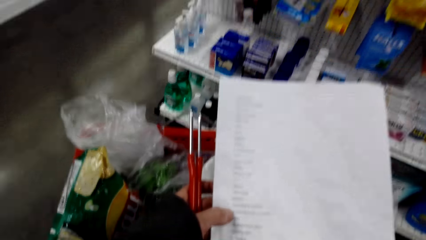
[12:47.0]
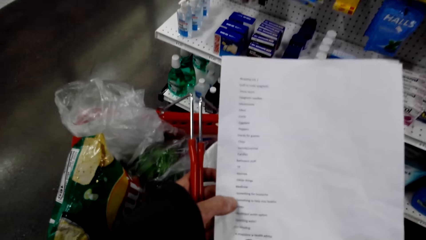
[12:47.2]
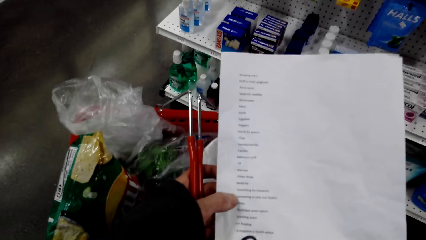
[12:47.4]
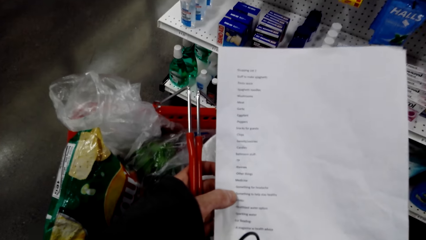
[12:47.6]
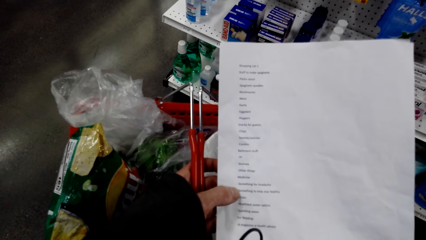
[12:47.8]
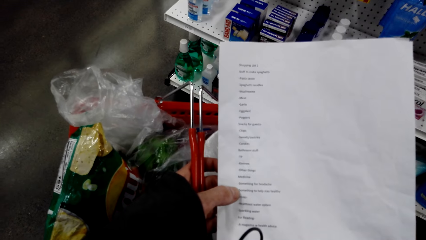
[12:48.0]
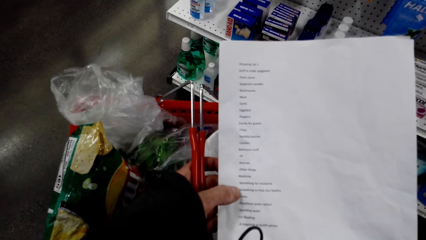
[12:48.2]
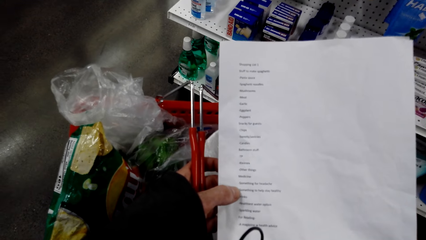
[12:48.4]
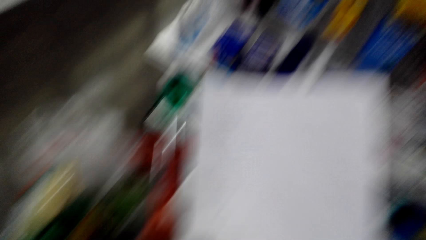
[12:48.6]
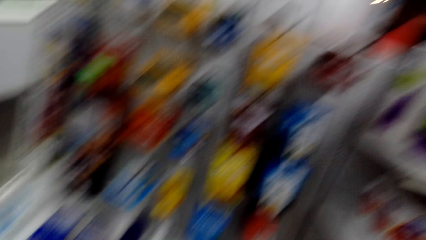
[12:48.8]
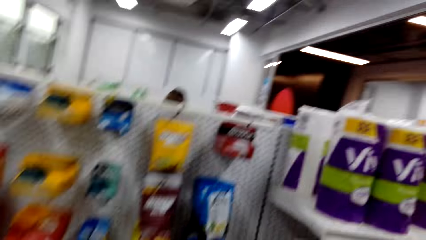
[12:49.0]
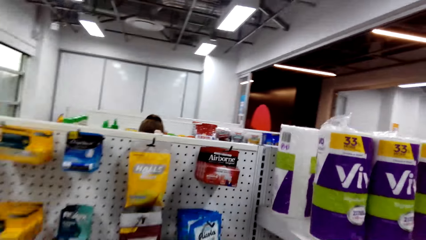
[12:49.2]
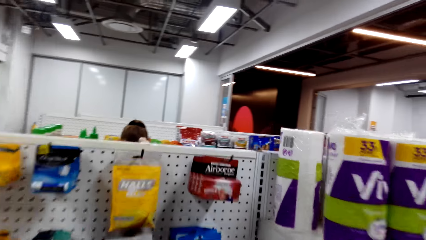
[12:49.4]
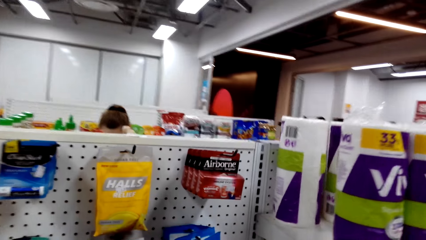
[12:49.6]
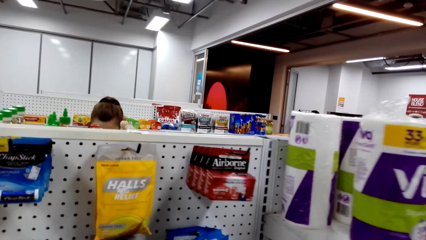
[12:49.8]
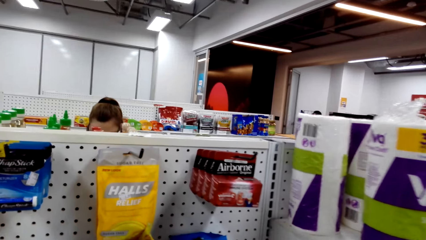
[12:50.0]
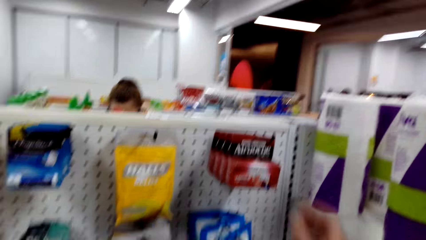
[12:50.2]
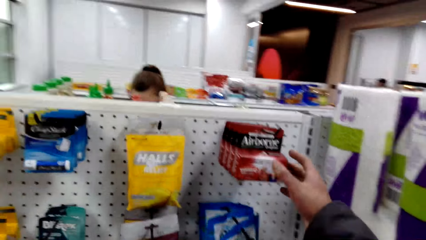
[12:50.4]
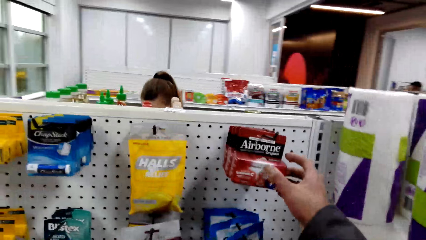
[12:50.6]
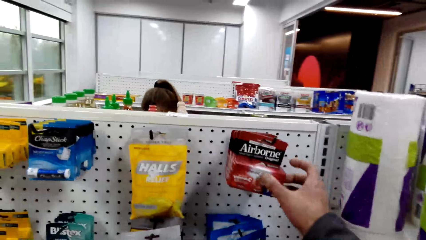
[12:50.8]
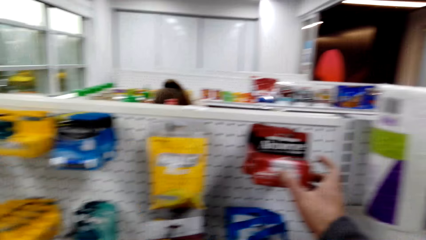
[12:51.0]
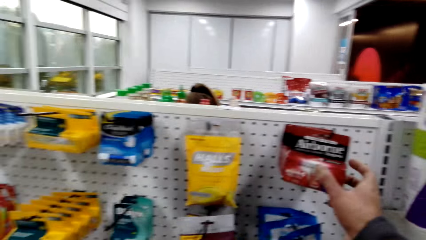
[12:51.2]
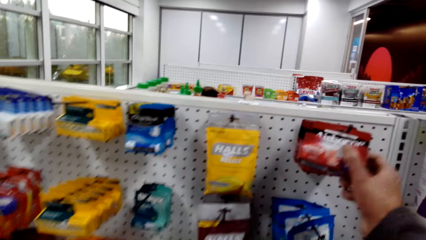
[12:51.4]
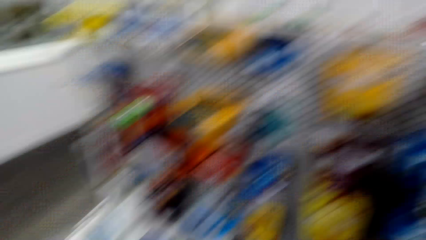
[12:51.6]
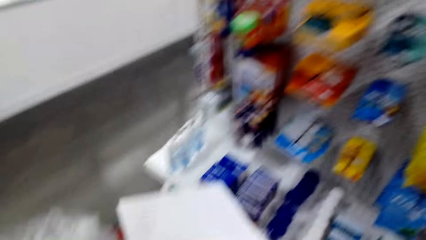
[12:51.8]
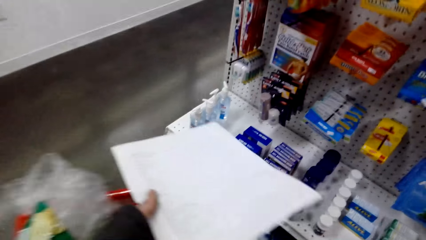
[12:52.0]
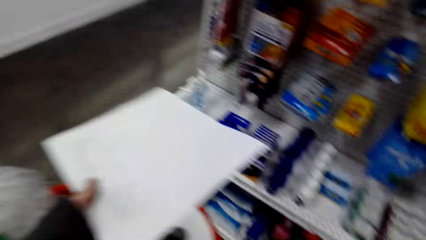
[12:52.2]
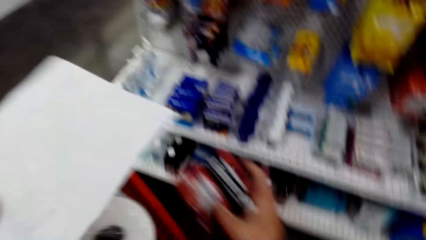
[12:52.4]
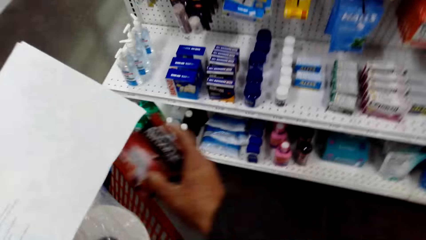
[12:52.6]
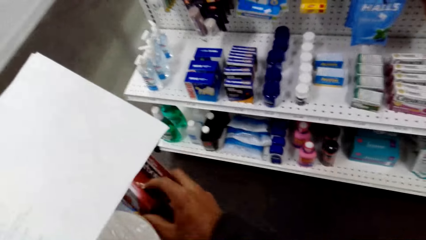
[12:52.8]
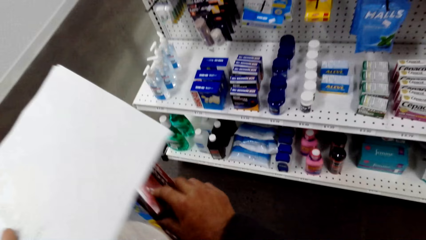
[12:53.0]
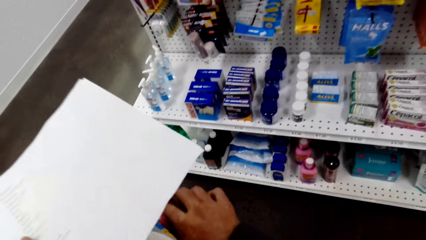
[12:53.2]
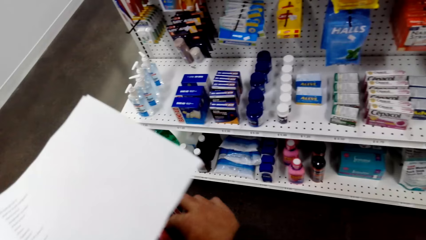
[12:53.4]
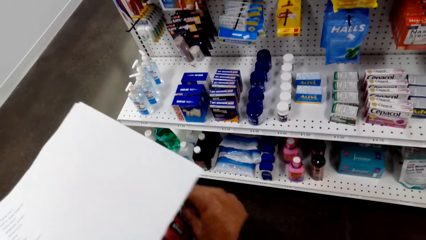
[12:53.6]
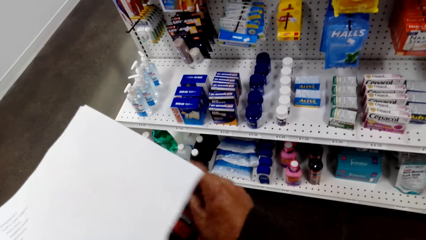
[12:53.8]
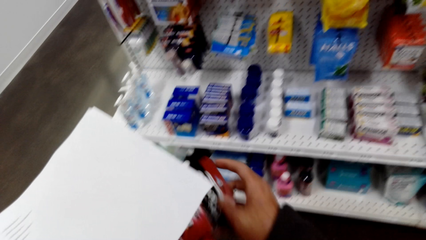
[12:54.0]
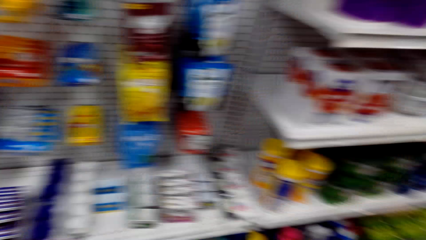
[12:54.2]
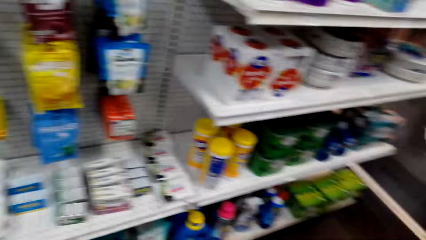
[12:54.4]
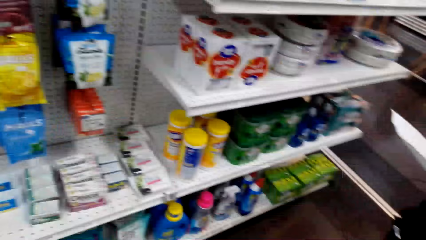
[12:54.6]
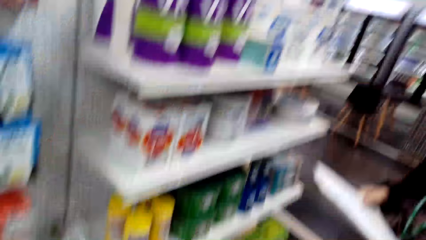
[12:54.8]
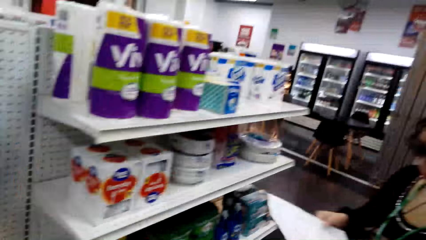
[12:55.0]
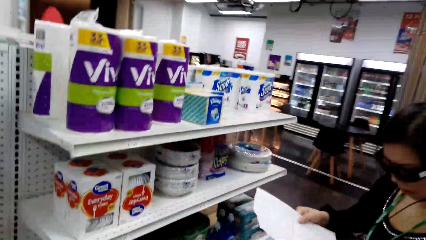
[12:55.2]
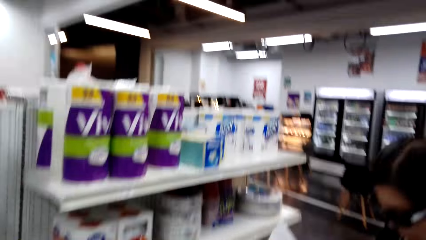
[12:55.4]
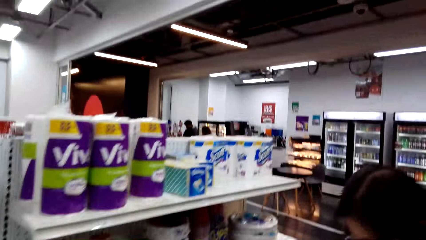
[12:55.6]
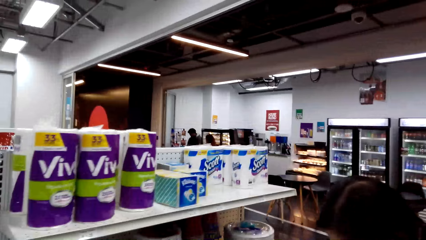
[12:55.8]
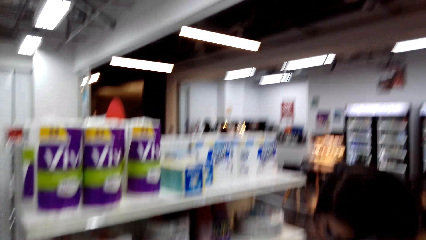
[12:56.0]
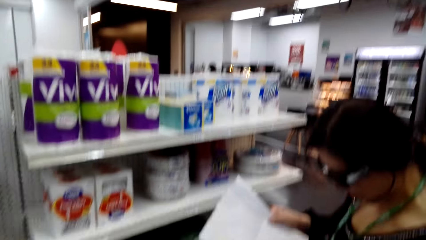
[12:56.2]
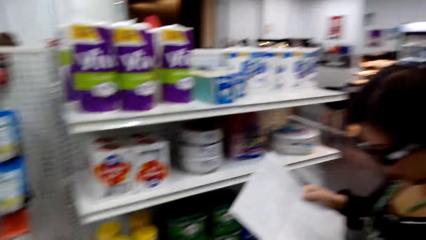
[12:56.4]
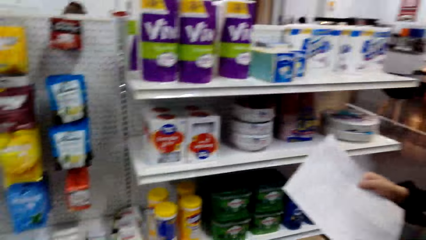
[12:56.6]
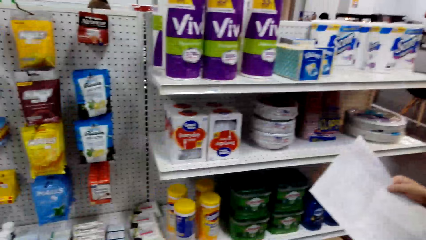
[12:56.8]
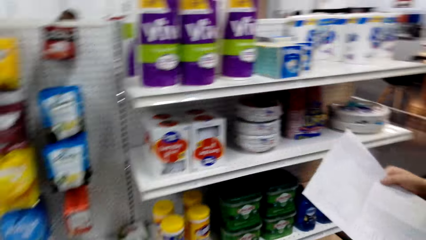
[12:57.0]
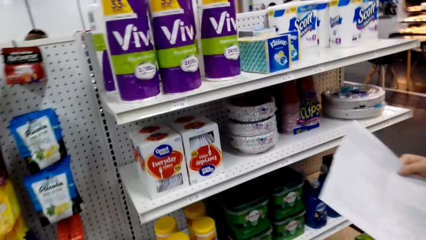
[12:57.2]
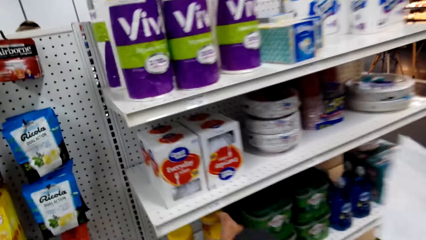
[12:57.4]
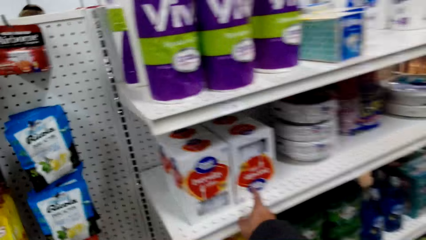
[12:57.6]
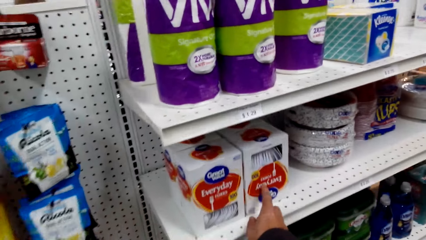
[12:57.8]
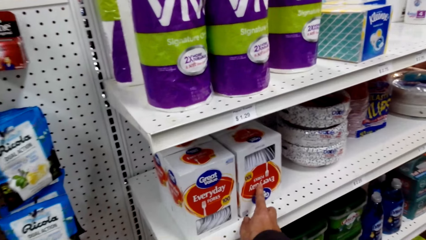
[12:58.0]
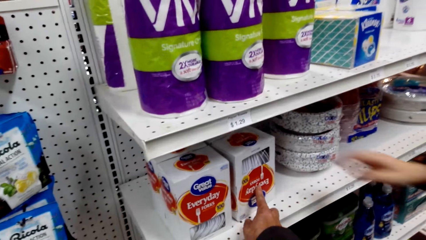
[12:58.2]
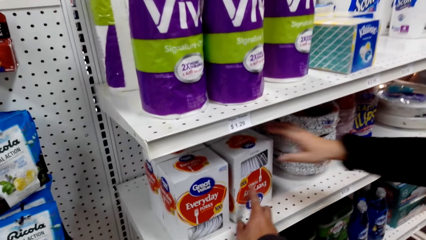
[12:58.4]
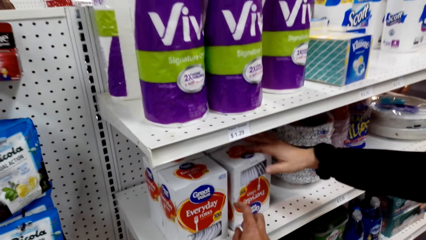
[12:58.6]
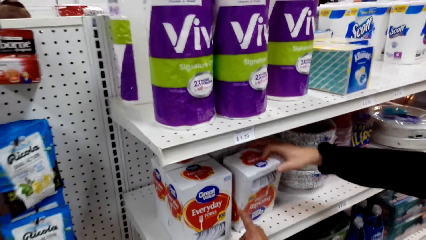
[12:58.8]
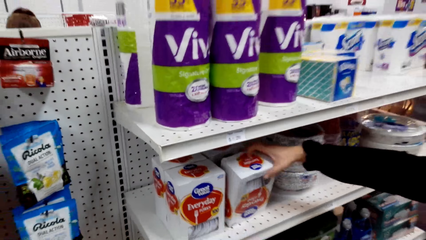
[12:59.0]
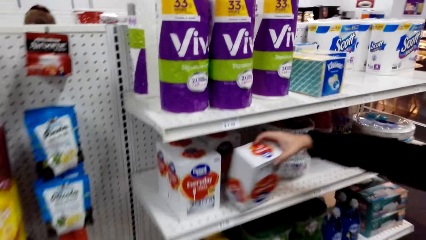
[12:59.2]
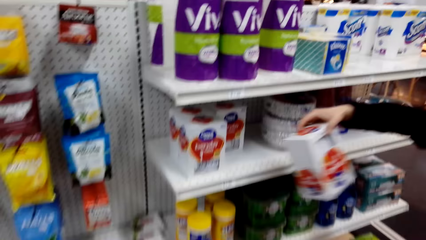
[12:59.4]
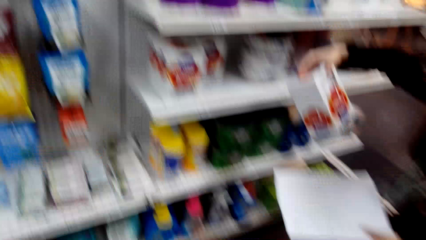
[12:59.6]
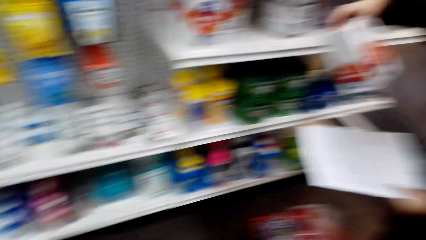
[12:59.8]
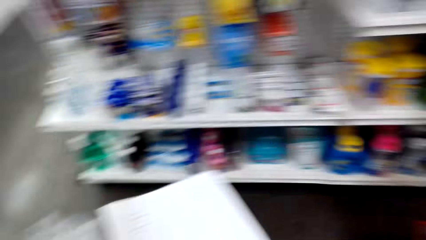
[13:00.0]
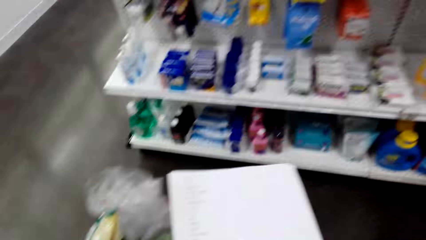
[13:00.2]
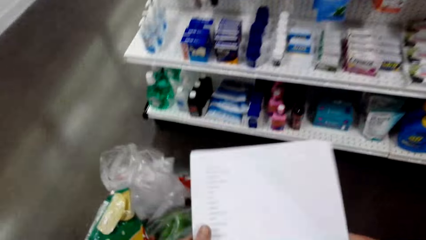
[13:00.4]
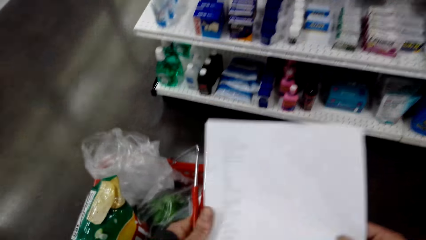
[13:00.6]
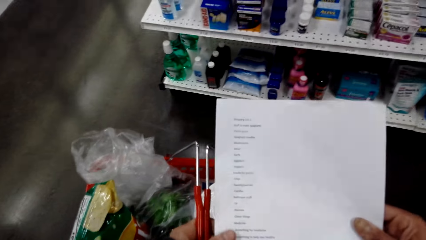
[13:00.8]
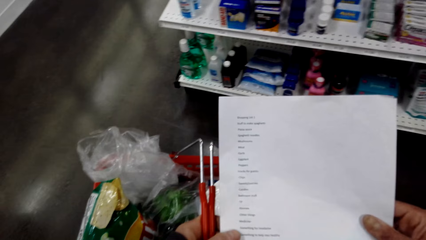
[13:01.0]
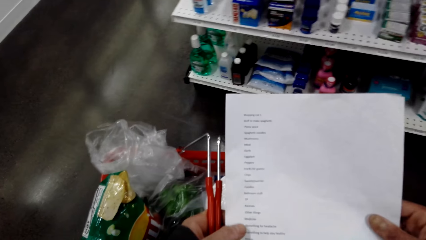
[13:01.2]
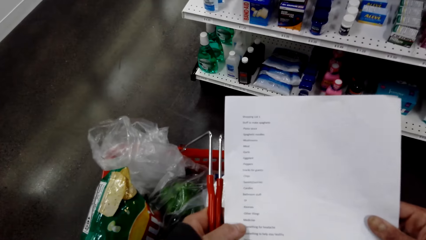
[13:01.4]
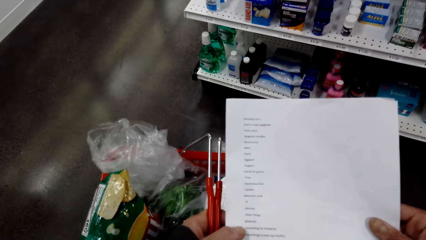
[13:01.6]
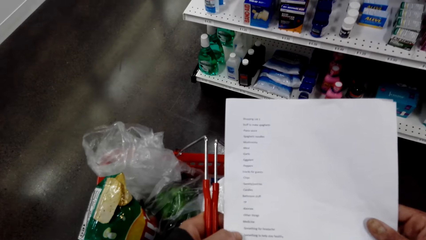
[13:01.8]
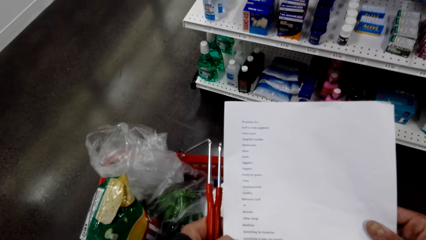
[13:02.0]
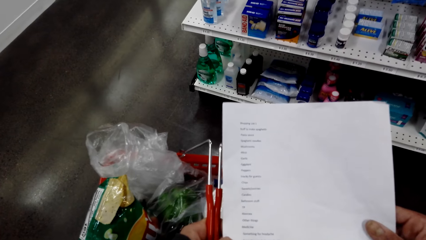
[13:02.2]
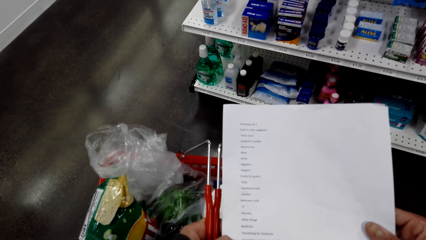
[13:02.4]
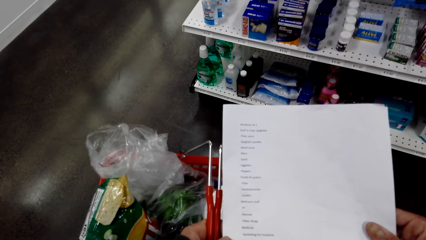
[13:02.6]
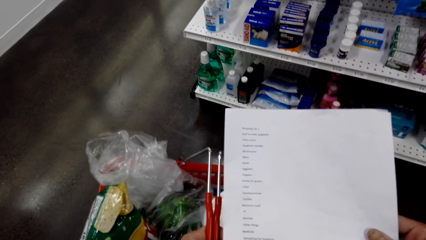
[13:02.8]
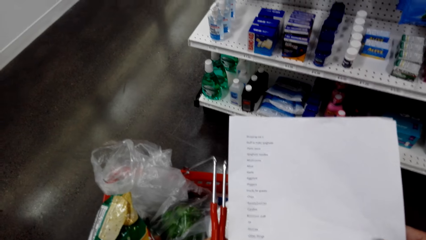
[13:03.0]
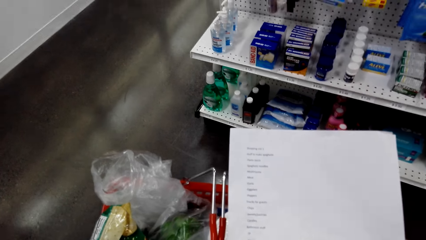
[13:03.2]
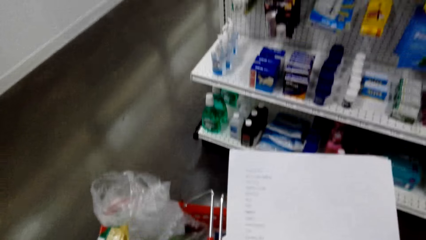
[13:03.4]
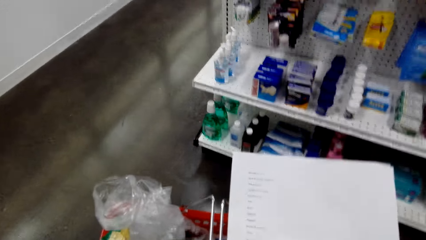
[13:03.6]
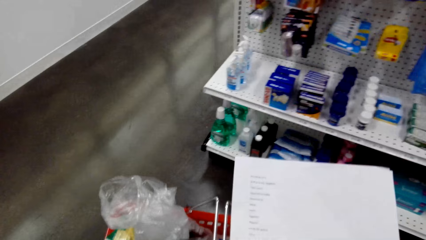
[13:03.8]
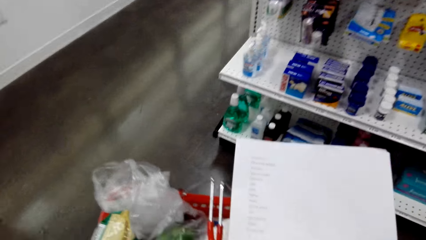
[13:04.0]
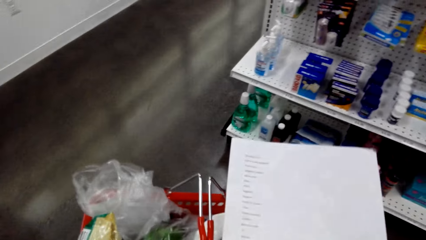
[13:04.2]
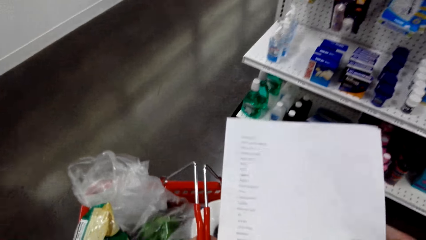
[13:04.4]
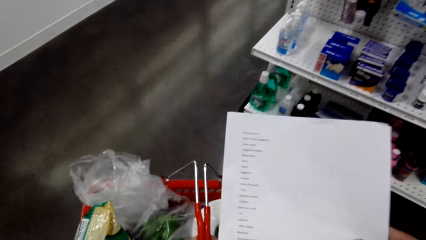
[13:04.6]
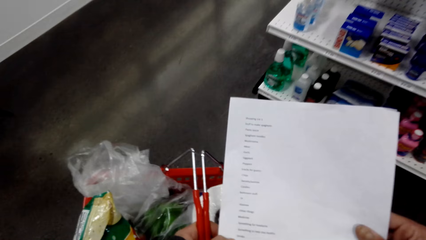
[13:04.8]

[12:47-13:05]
The camera wearer looks at the paper. They turn around, hold a packet, turn around and hold the packet. They take something. They put the packet in a shopping basket. They turn around. A man holds a paper. The camera wearer turns around. They hold an everyday packet in a shelf. The man holds the everyday packet. The camera wearer turns around. They hold the paper.
